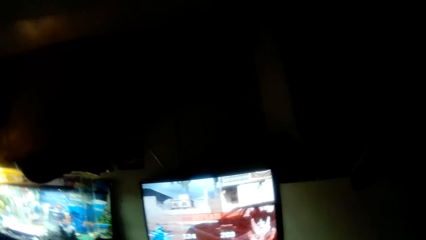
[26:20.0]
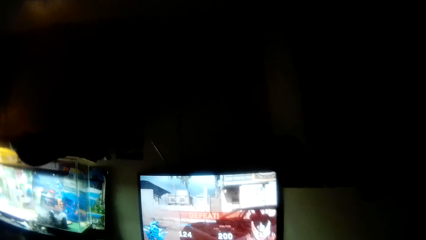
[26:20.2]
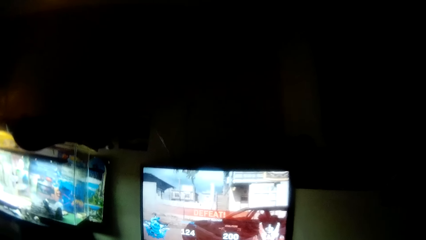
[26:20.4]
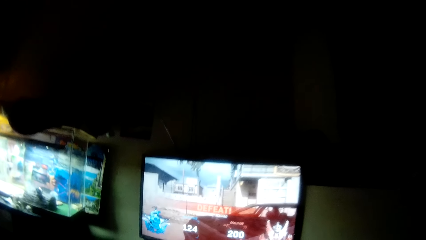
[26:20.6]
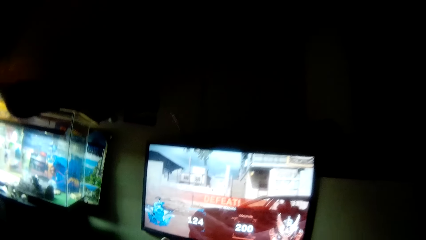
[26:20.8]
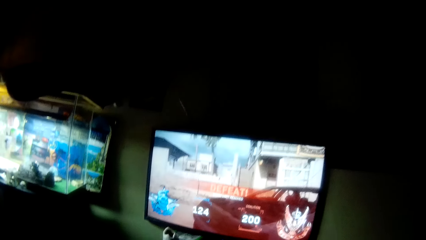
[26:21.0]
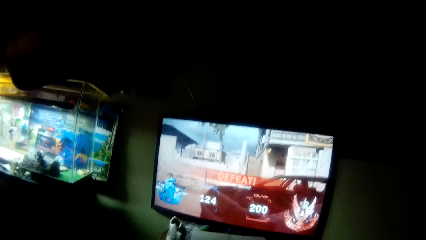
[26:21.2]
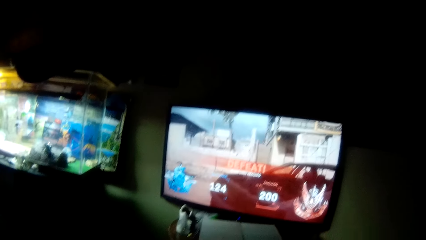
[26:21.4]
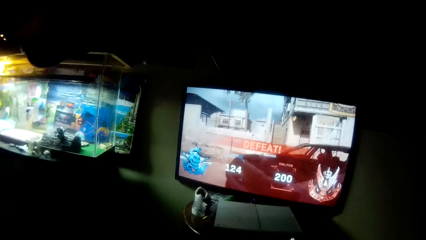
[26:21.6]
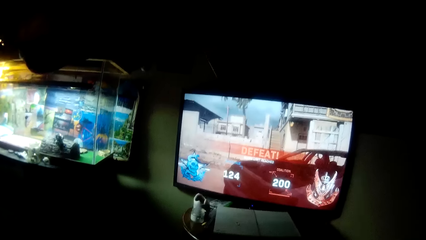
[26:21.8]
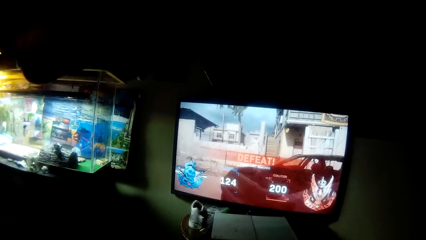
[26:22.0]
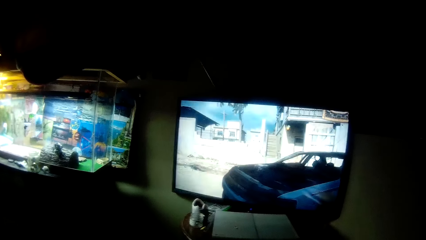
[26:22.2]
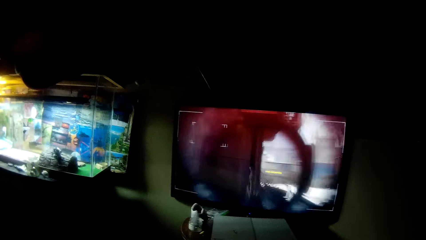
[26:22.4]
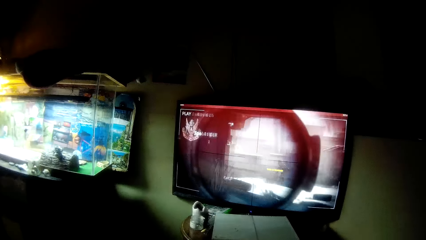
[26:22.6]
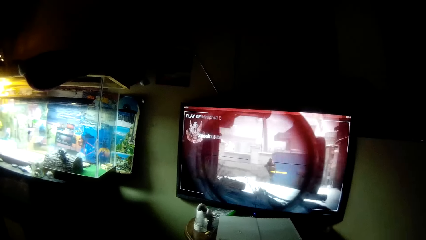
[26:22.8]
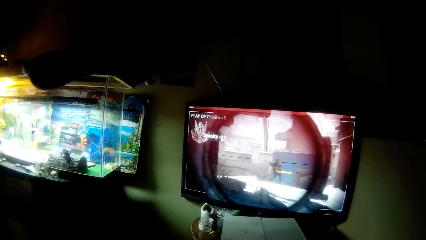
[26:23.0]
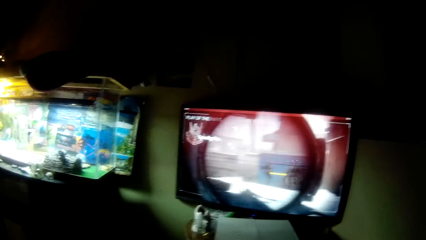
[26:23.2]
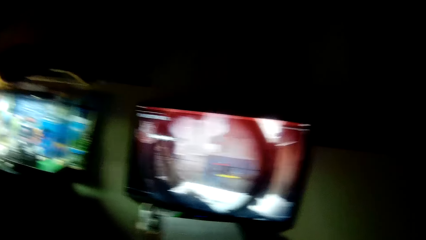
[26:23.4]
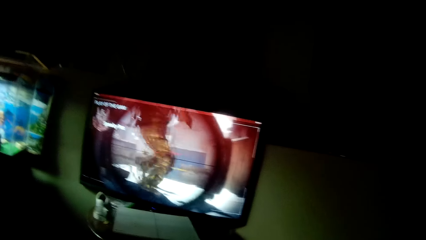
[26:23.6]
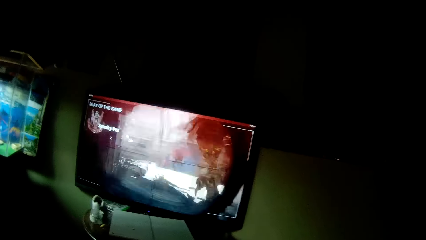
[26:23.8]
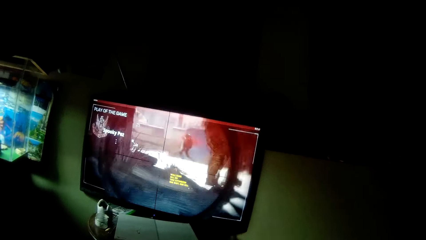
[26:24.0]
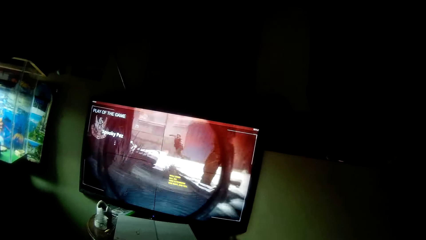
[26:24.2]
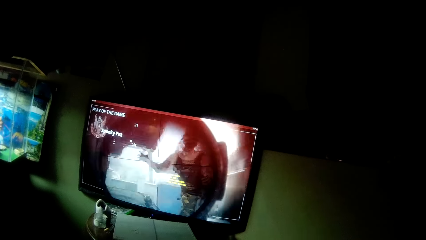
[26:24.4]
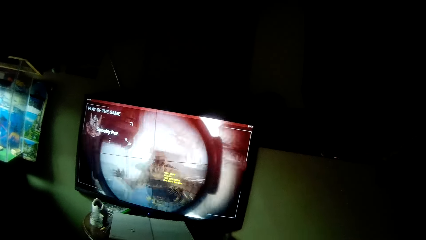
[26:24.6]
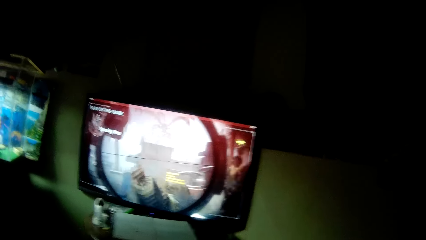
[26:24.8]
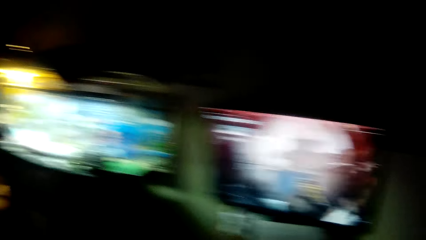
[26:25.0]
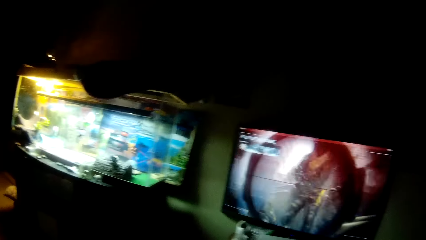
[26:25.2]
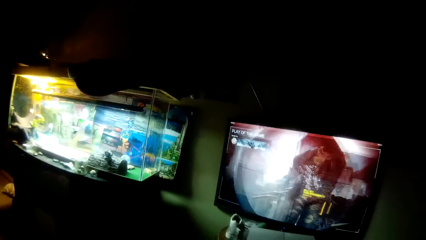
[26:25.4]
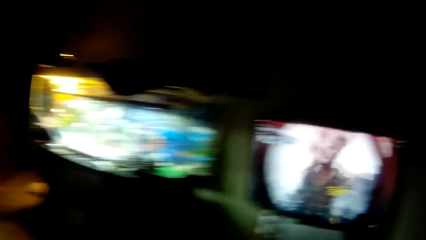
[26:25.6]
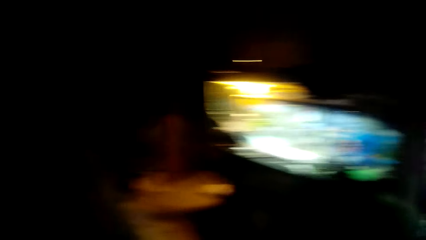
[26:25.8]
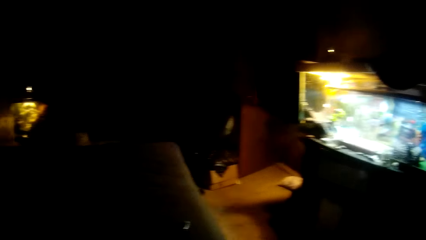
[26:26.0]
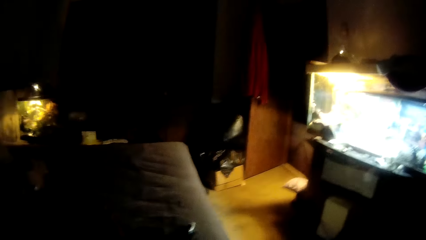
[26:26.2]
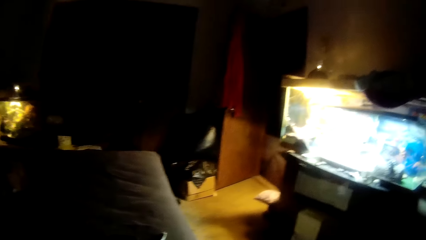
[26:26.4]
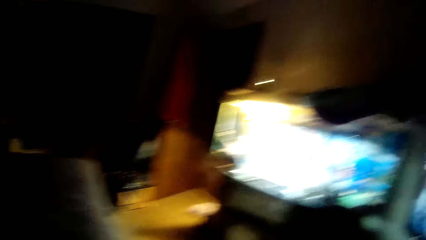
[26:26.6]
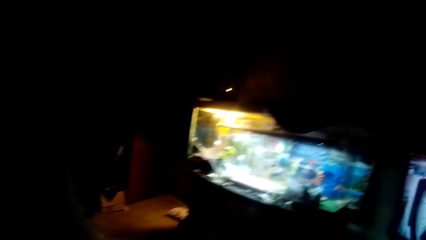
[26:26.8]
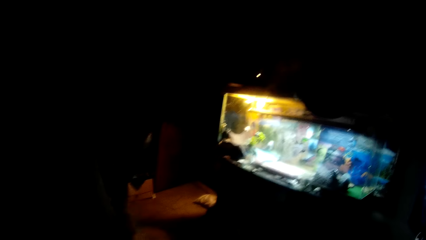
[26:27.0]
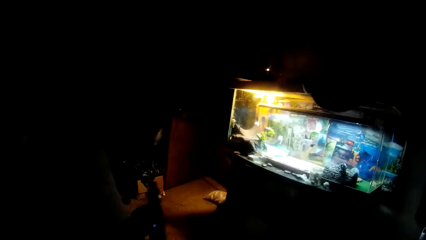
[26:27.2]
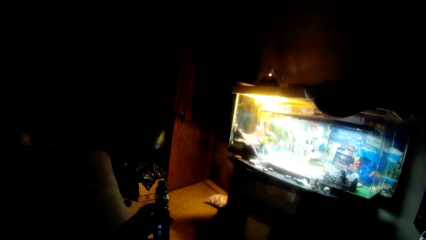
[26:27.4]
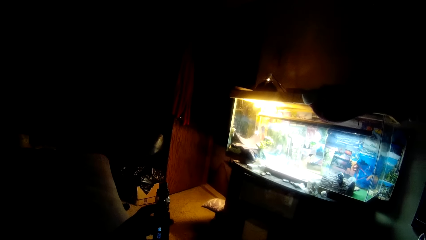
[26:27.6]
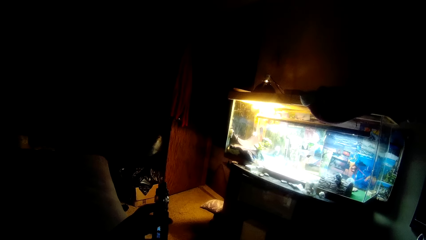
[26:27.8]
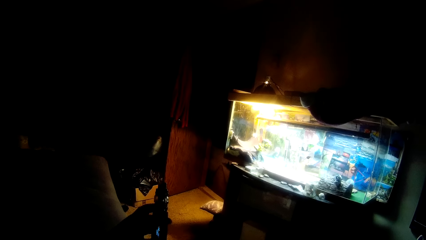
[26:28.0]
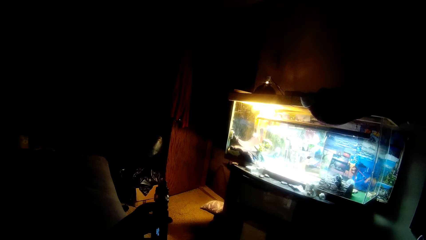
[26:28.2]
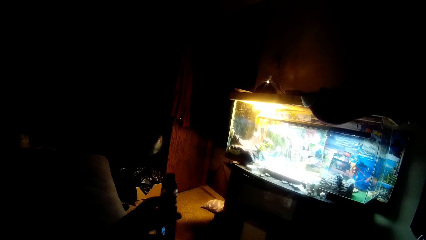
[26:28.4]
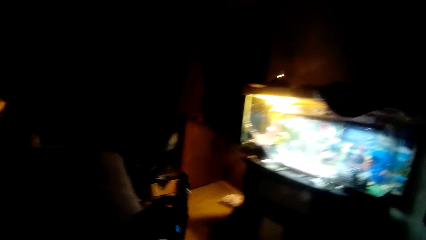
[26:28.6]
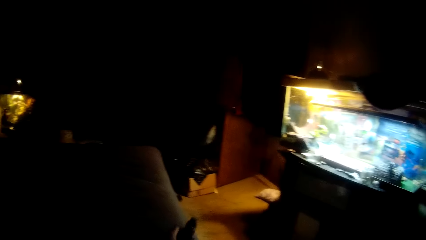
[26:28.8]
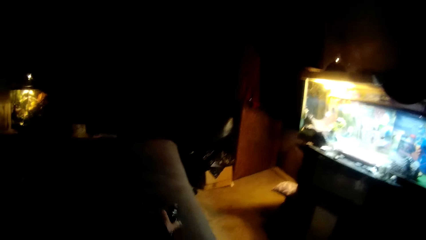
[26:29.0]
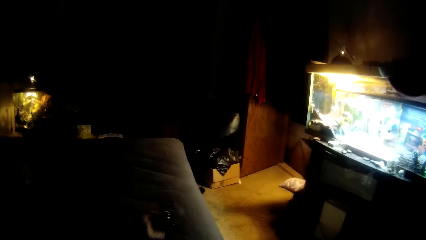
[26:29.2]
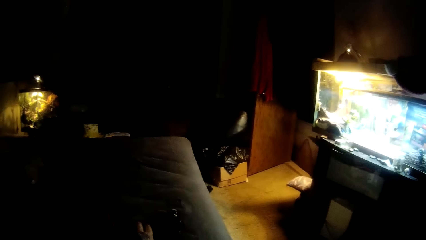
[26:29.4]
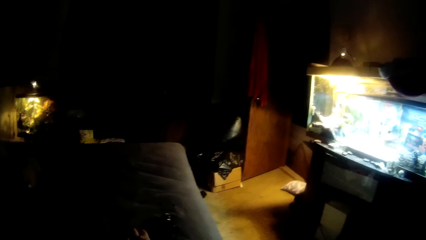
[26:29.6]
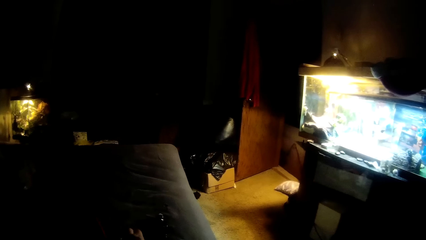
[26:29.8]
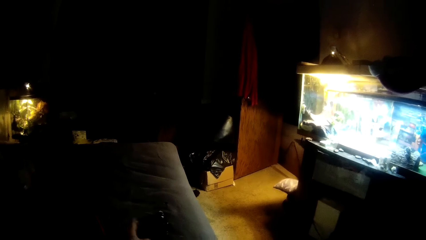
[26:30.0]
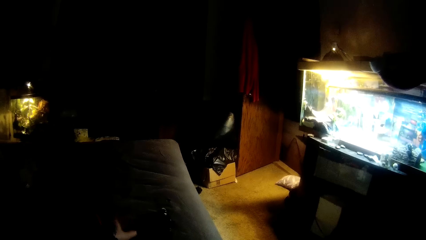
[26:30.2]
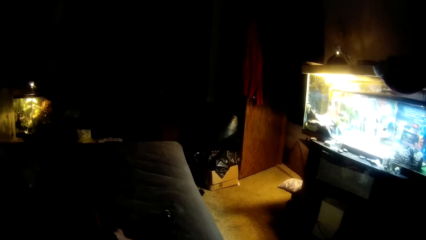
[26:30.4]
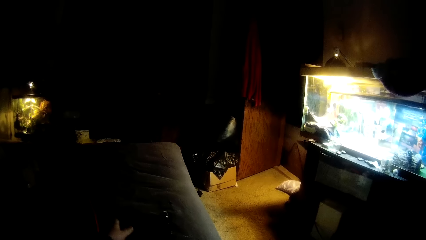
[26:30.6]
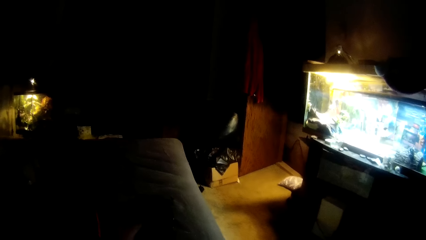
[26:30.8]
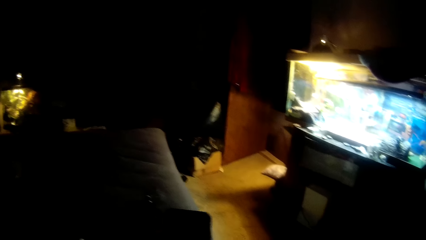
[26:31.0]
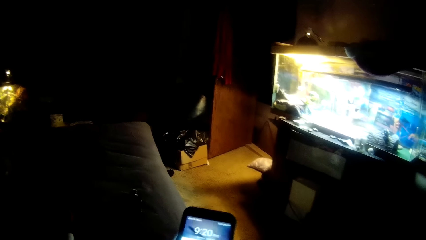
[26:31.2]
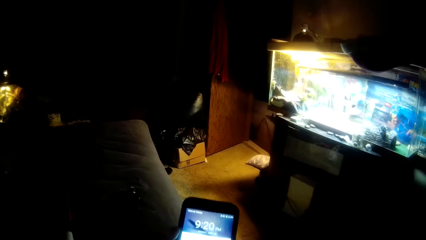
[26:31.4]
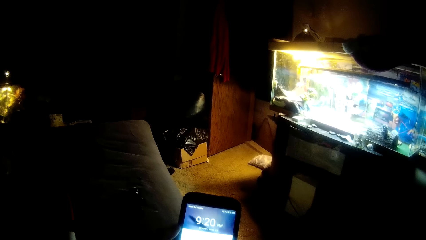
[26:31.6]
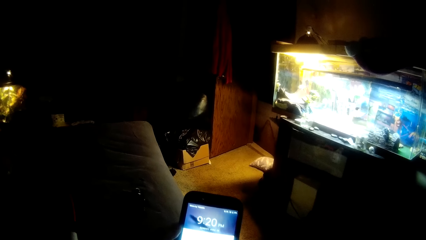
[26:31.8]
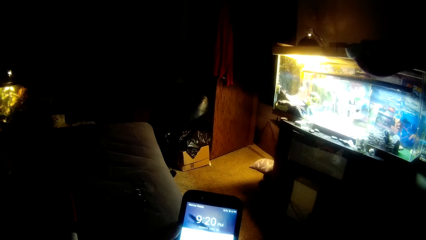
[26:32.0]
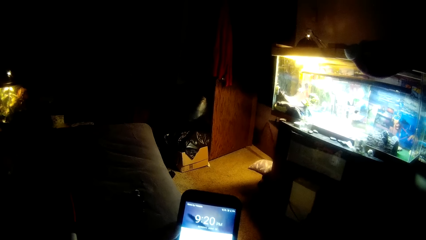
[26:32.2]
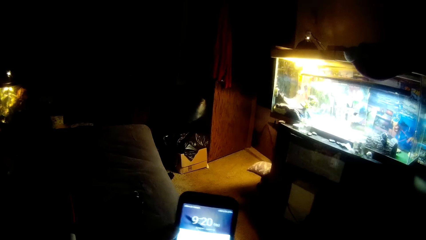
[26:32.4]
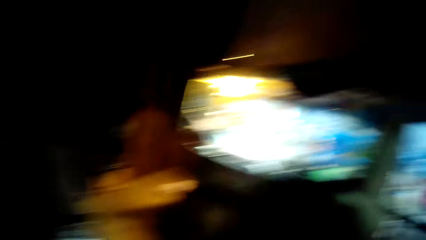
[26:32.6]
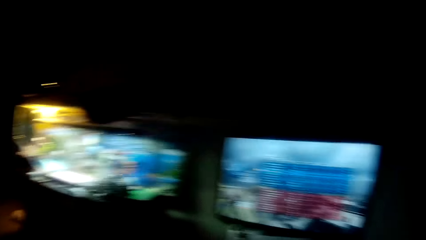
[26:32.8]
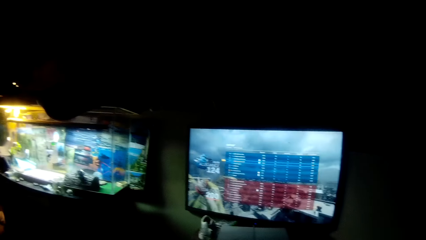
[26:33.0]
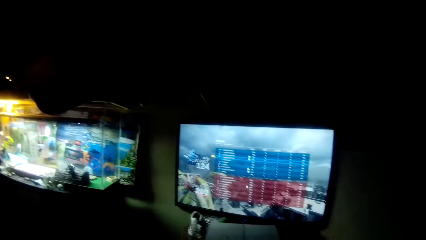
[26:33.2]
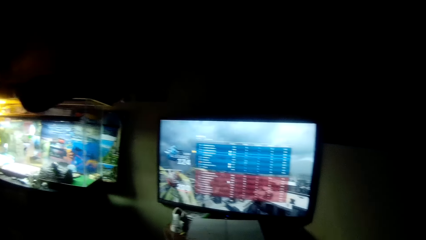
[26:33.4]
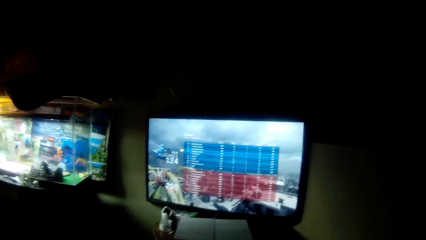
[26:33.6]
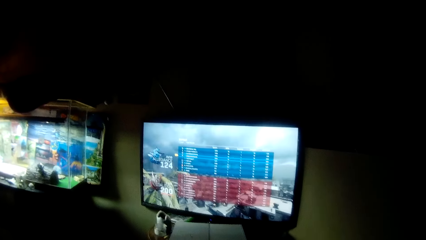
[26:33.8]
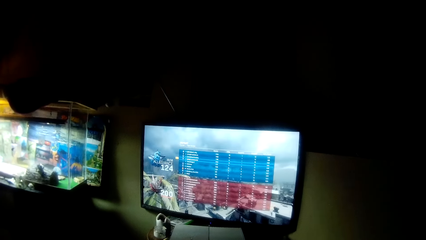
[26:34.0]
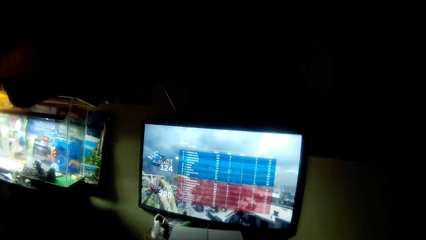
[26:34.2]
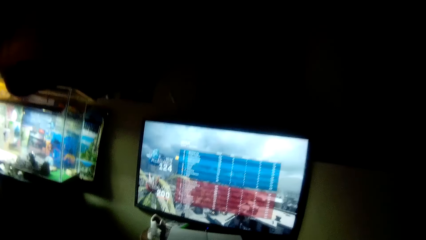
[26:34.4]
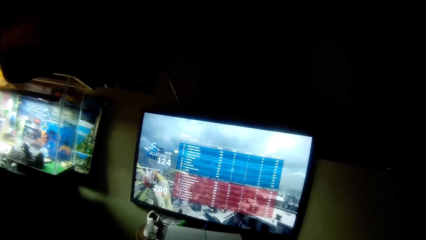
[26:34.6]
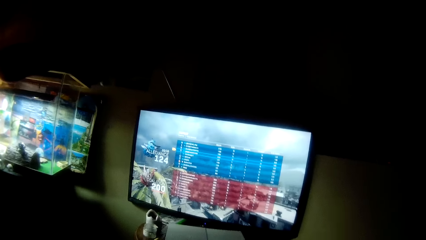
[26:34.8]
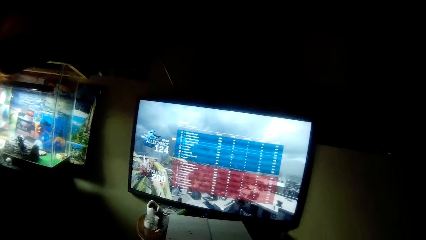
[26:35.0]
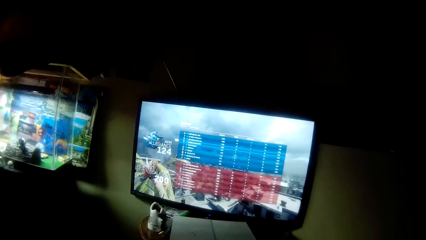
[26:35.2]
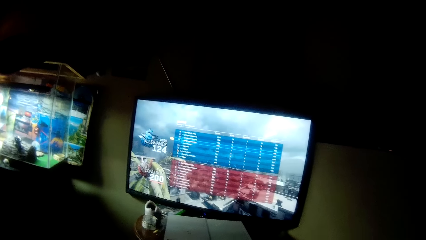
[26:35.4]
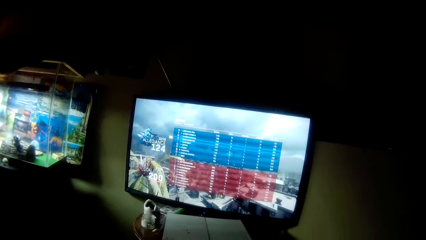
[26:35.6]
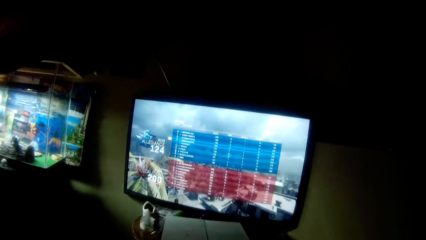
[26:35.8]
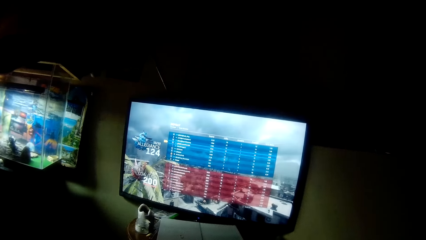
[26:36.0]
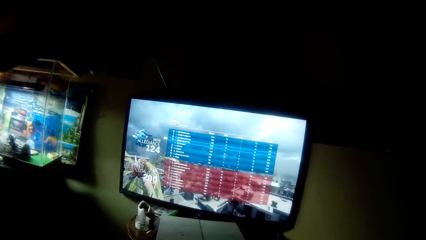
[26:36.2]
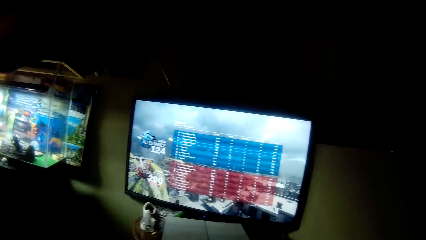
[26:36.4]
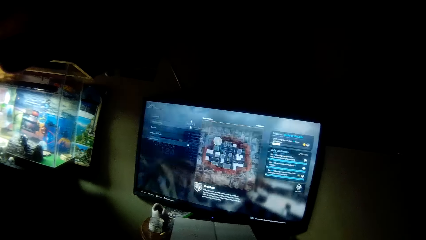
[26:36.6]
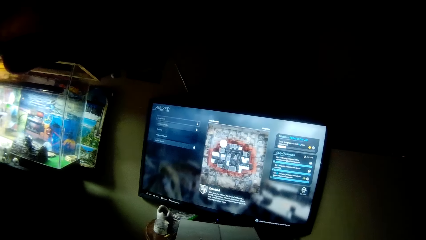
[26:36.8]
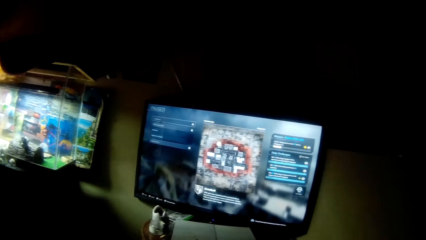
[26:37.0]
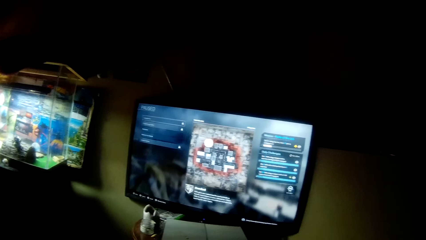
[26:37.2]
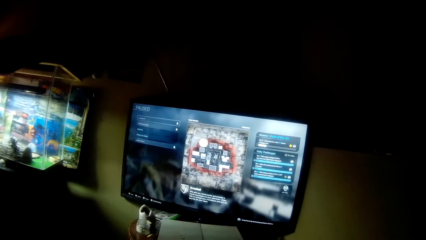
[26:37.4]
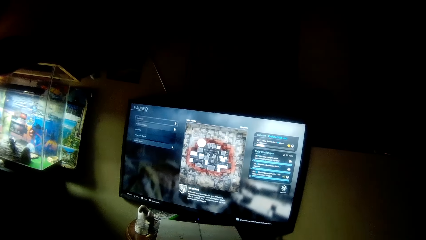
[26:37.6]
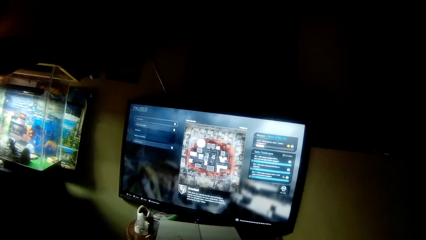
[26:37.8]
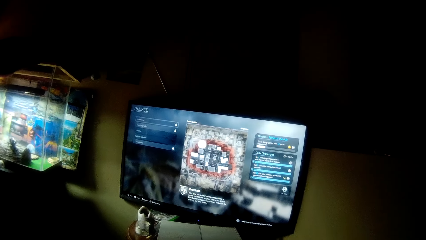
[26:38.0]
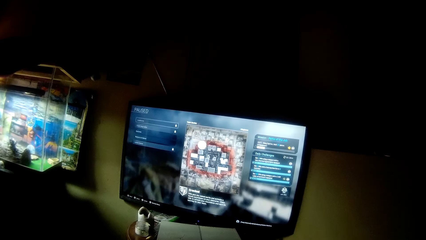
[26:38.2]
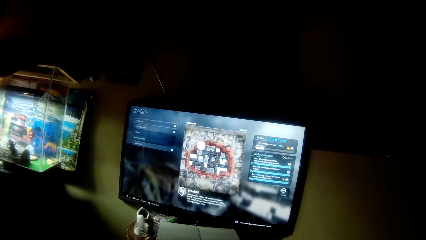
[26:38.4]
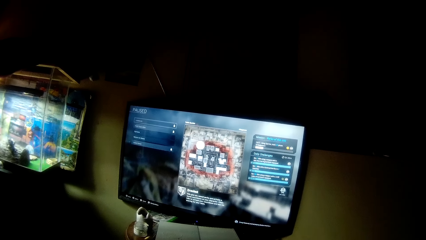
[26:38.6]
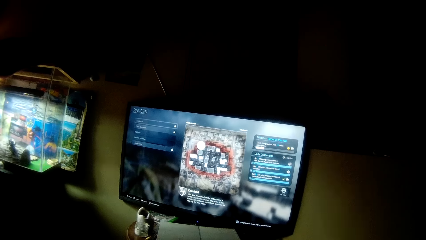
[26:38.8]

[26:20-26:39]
The camera wearer sits down on the sofa. He operates the video game console with the controller in both hands. He picks up a bottle-shaped digital clock from the sofa with his left hand. He operates the bottle-shaped digital clock with his left hand. He puts the bottle-shaped digital clock on the sofa with his left hand. He picks up a smartphone from the sofa with his left hand. He looks at his phone screen. He operates the smartphone with his left hand. He looks at the screen. He drops the smartphone on the sofa with his left hand. He operates the video game console with the controller in both hands.
